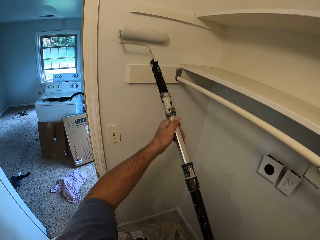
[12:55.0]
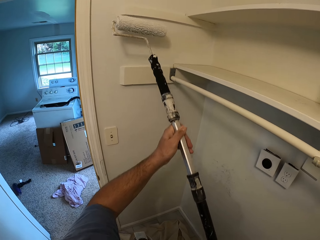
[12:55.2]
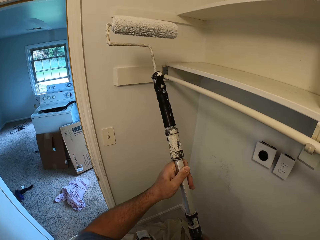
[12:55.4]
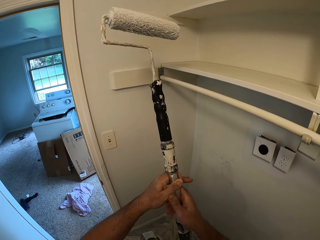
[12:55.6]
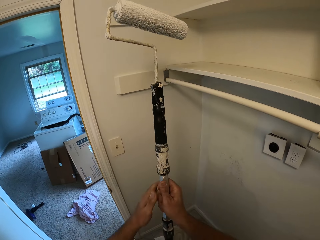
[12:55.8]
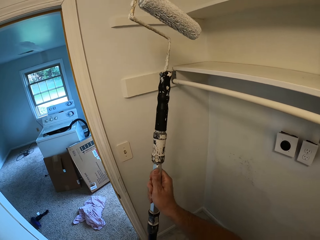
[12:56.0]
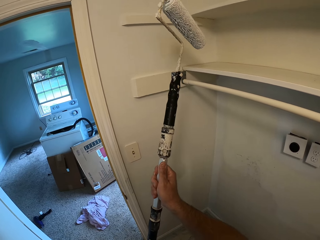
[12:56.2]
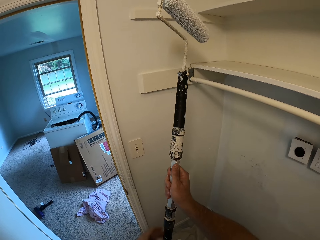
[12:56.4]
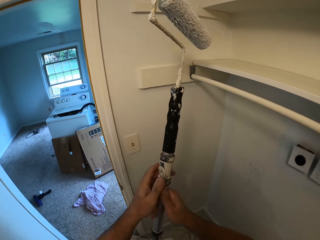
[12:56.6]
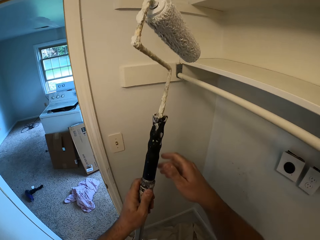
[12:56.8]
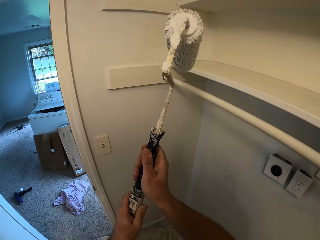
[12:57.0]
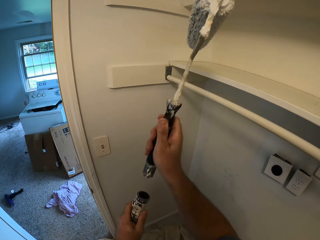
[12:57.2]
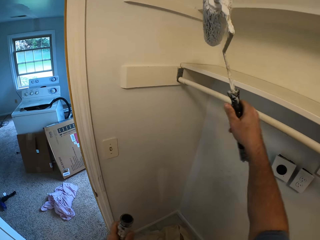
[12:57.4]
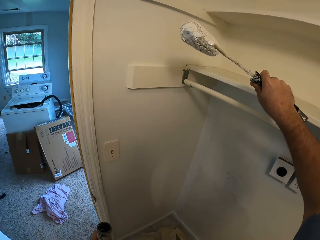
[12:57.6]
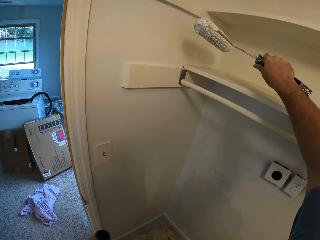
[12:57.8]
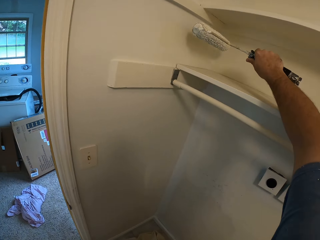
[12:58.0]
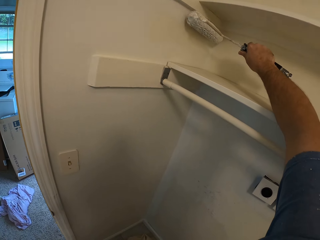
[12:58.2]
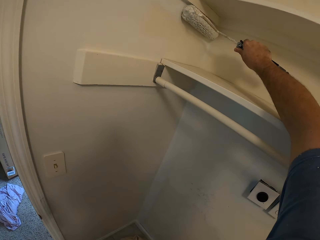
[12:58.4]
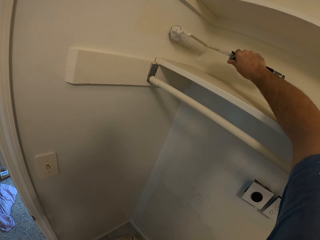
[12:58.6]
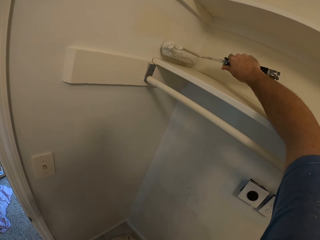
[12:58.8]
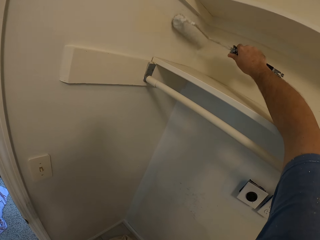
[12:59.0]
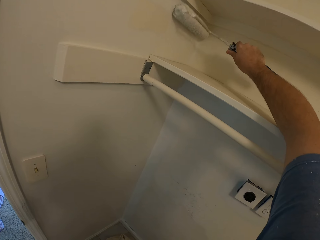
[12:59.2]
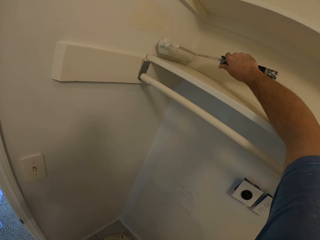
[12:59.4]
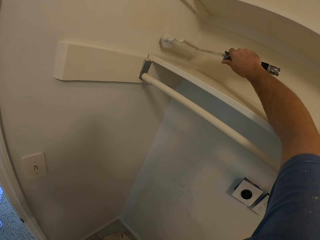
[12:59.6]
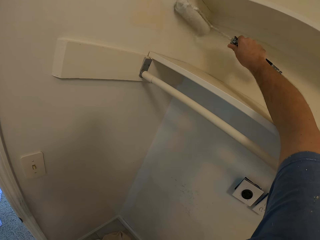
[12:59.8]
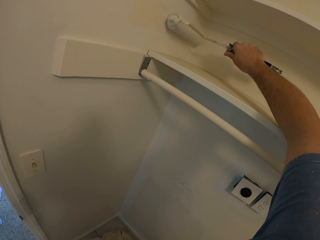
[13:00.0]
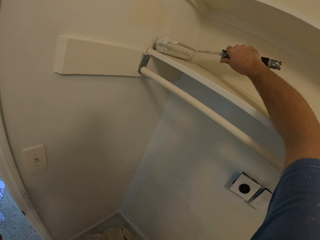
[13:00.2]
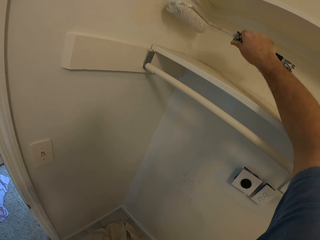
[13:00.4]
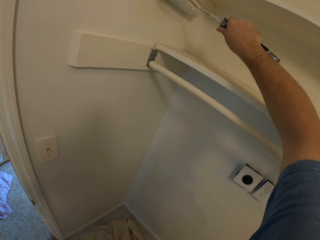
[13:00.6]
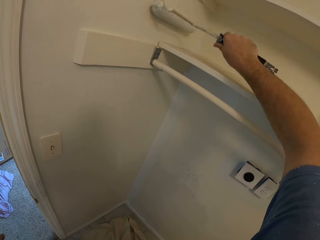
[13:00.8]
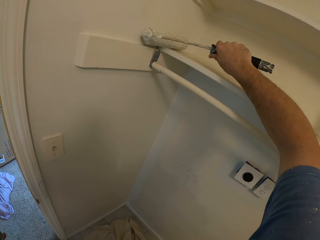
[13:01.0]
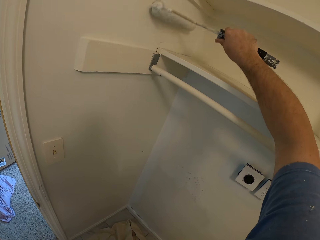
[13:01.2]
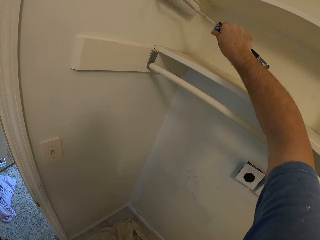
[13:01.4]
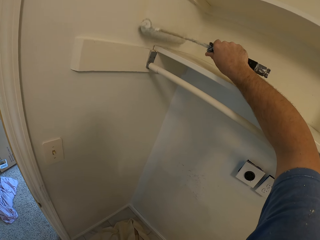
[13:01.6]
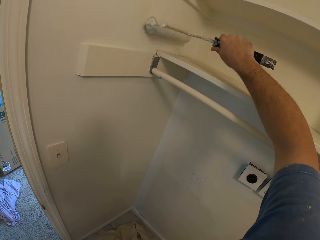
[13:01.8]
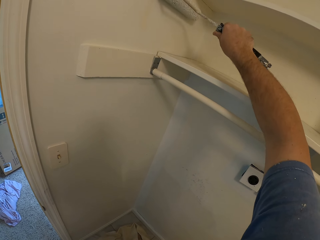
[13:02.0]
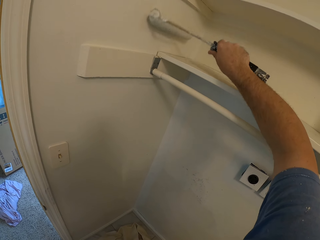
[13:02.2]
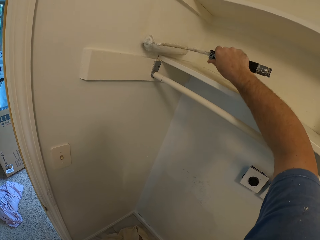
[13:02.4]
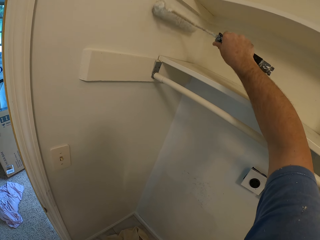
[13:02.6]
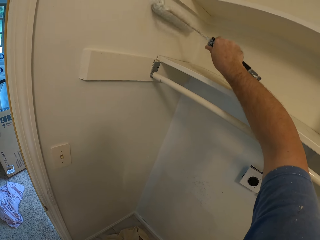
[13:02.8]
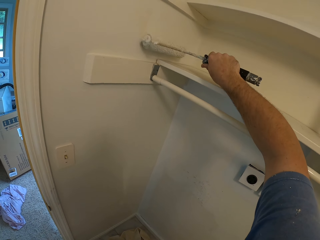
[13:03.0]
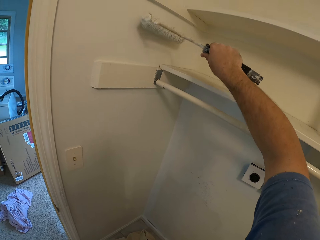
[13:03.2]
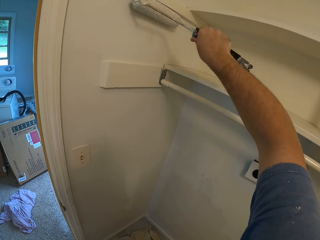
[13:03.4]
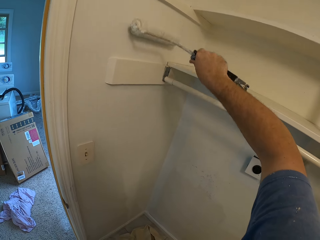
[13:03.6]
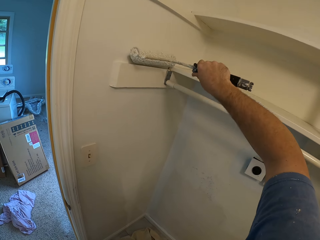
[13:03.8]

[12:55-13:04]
The camera wearer detaches the roller paint brush from the paint brush stick. They paint the wall with the roller paint brush.

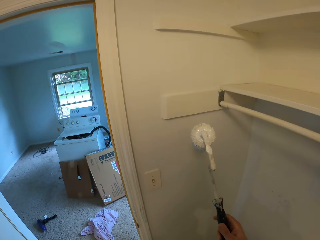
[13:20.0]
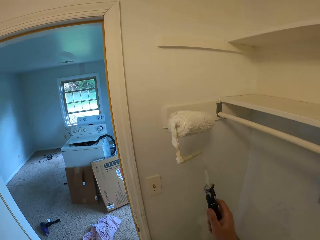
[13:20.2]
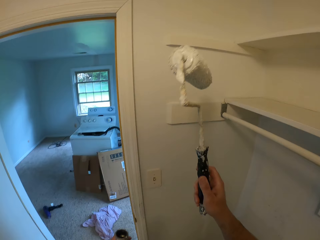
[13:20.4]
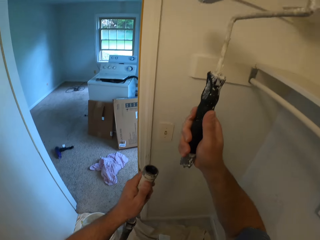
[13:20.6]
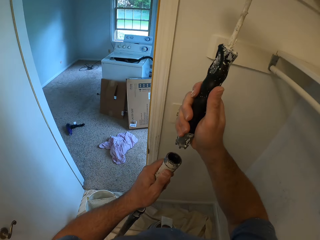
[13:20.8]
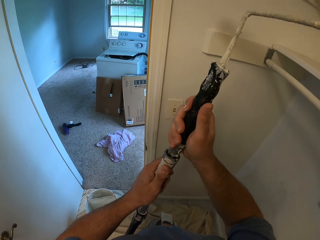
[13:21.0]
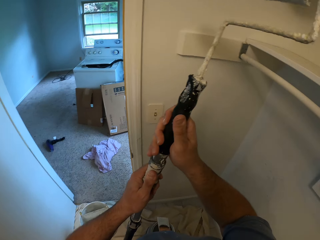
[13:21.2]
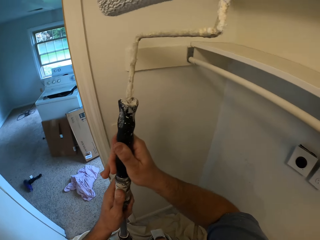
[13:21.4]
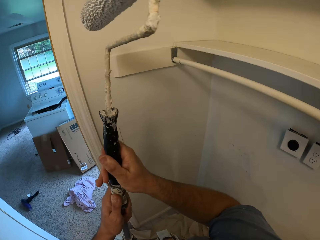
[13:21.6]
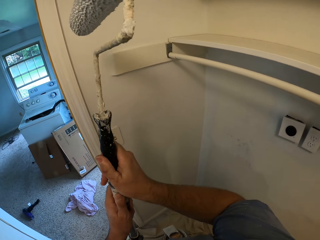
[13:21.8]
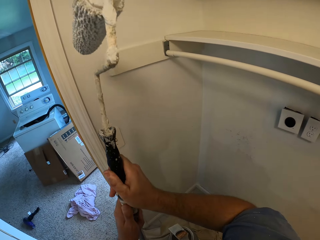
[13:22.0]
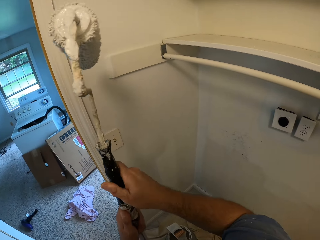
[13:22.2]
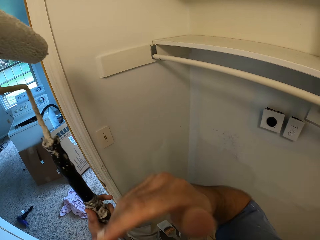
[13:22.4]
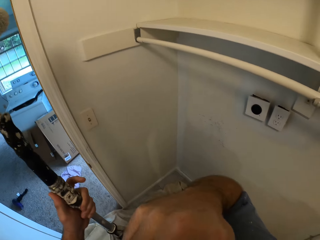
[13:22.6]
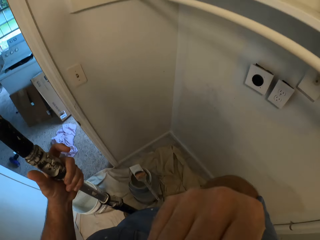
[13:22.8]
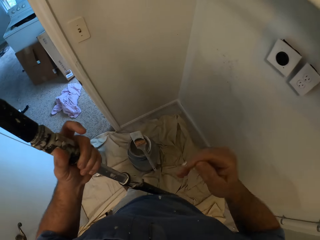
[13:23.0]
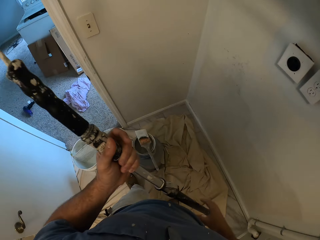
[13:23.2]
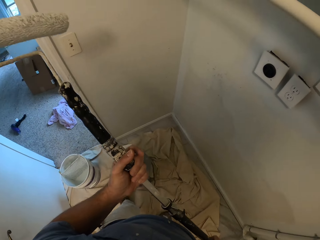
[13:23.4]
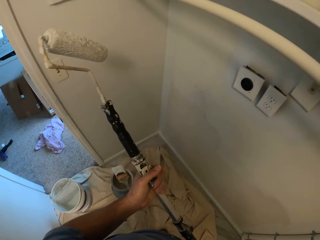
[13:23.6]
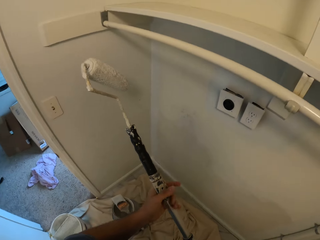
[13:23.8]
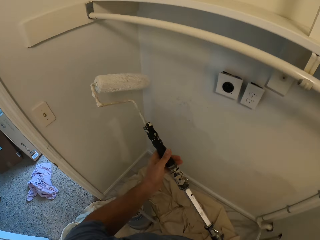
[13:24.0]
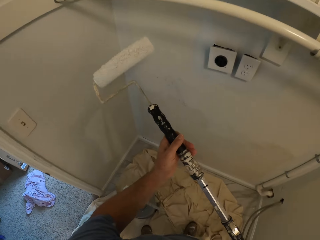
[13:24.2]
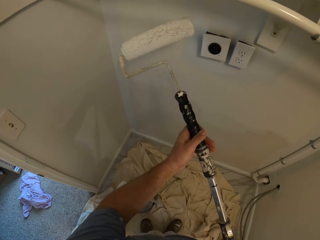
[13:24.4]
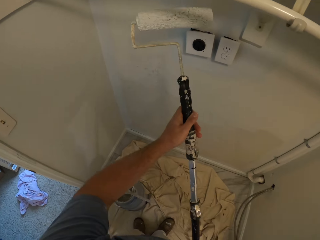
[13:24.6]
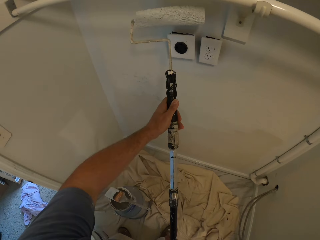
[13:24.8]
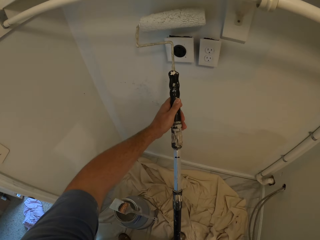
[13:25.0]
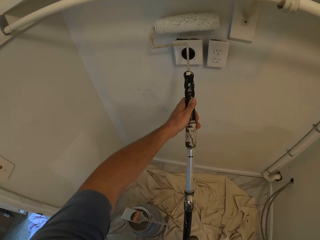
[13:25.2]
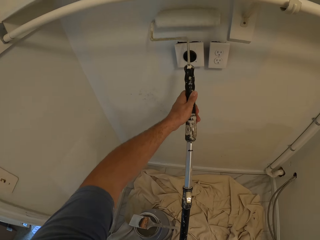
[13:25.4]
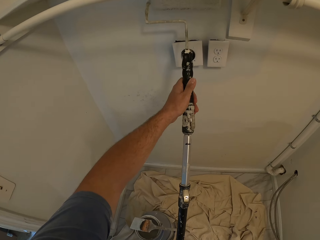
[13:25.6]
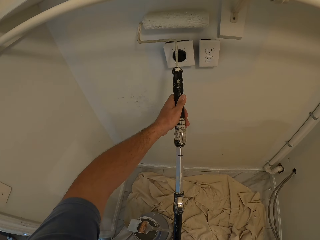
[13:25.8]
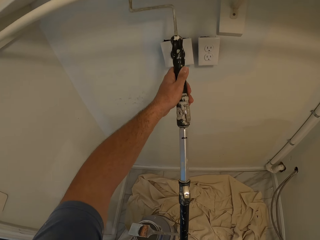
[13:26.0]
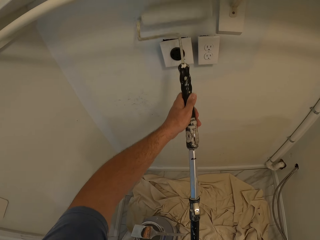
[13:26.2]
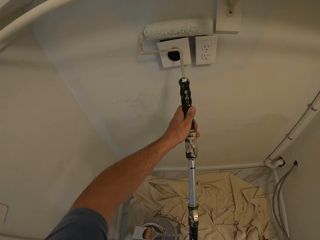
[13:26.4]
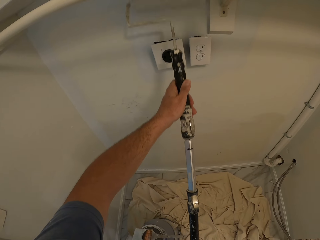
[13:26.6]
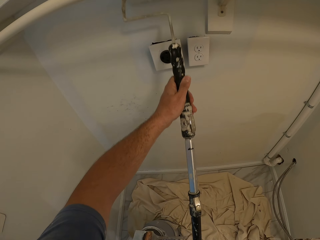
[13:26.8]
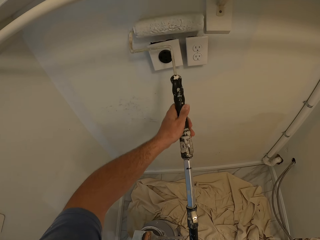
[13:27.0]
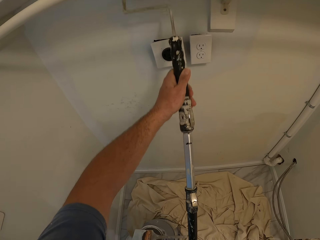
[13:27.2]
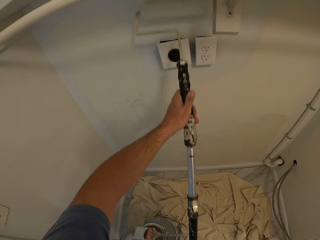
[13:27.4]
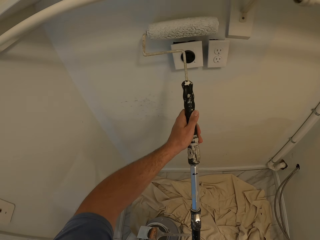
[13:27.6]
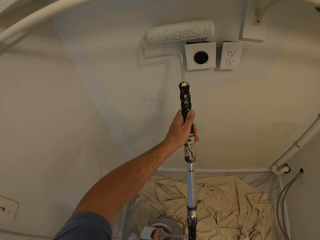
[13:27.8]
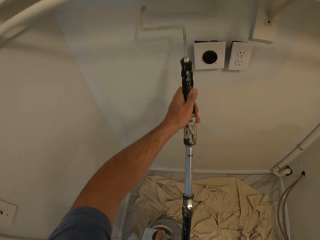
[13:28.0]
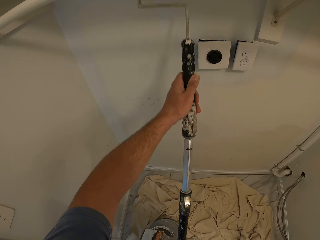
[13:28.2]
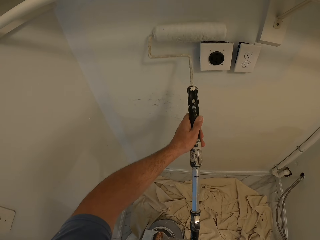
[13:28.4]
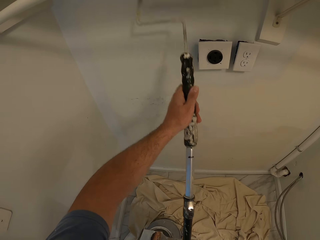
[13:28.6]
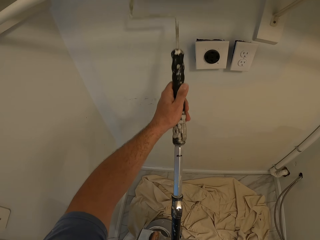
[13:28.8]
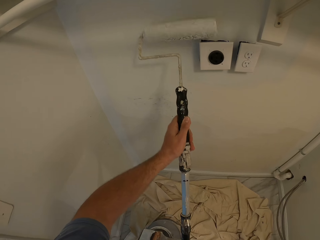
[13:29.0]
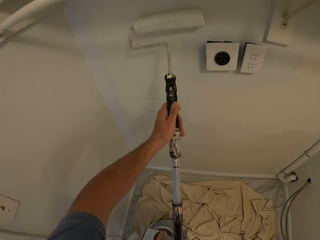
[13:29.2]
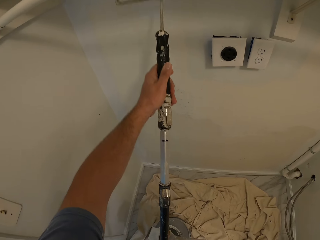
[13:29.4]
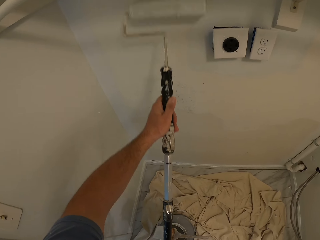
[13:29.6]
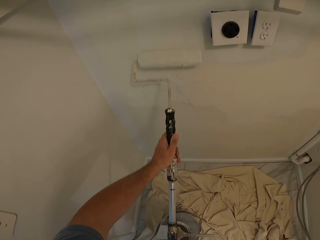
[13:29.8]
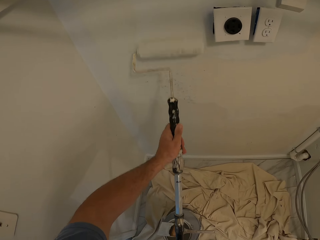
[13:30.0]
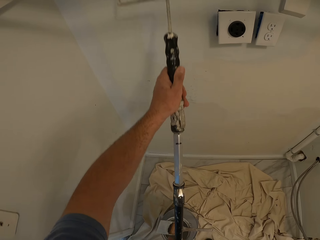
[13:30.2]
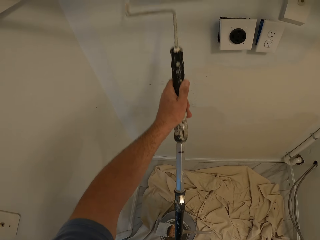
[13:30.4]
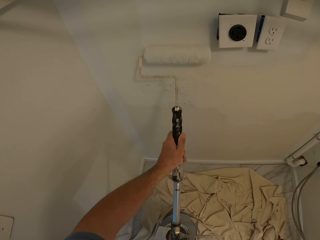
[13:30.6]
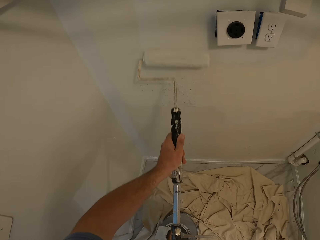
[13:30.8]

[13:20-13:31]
The camera wearer attaches the roller paint brush to the paint brush stick. They touch something. They paint the wall with the roller paint brush.

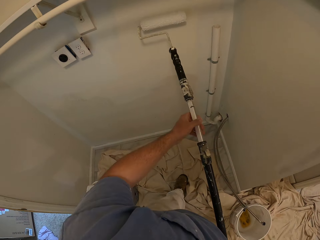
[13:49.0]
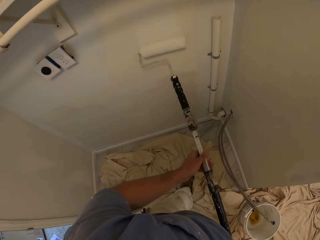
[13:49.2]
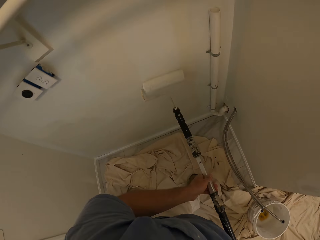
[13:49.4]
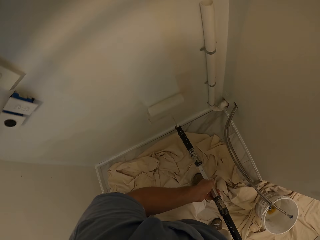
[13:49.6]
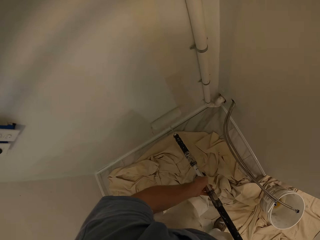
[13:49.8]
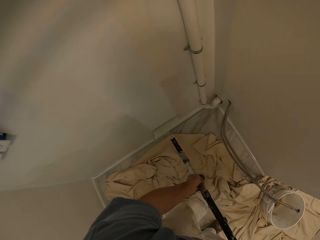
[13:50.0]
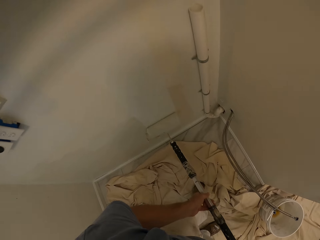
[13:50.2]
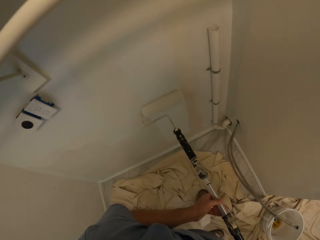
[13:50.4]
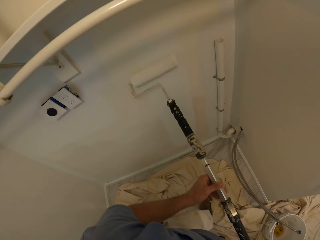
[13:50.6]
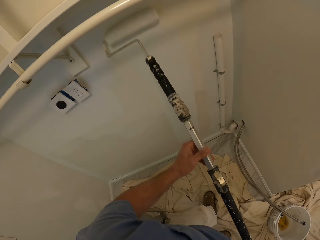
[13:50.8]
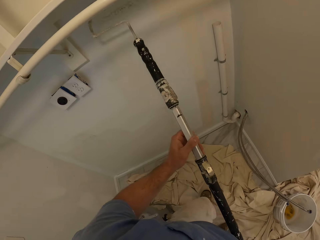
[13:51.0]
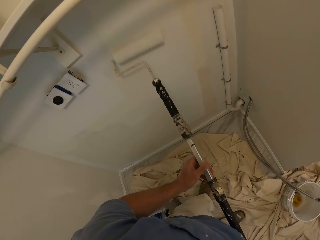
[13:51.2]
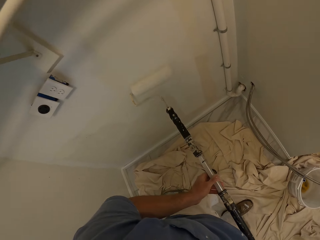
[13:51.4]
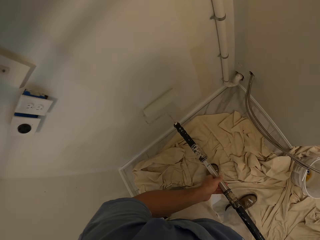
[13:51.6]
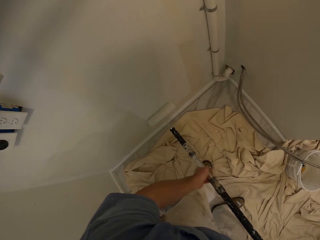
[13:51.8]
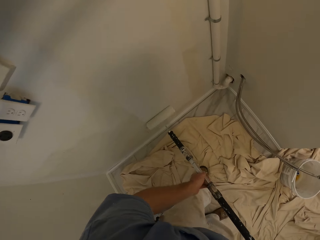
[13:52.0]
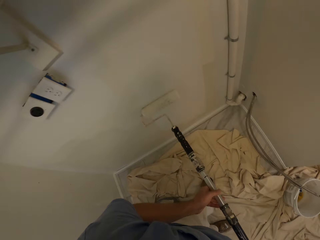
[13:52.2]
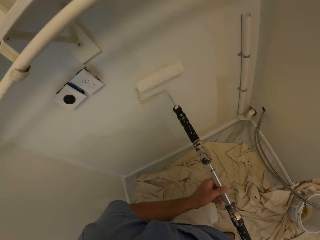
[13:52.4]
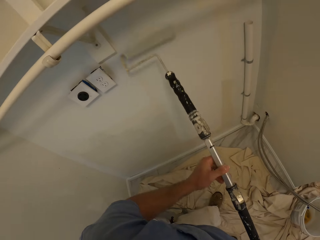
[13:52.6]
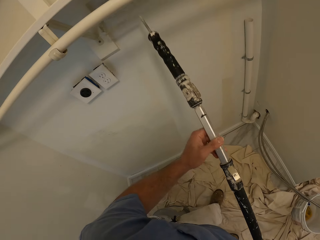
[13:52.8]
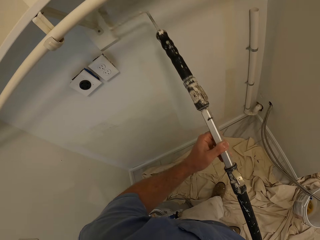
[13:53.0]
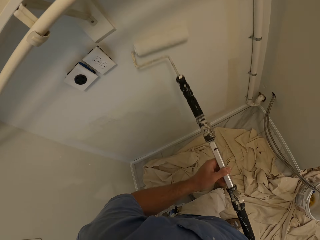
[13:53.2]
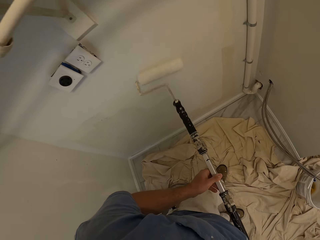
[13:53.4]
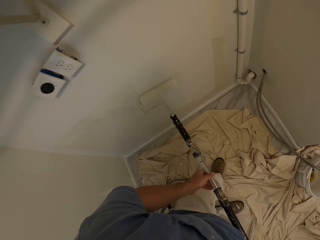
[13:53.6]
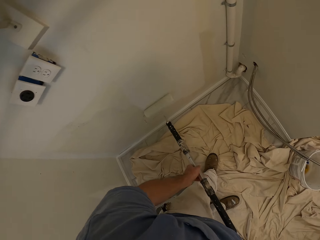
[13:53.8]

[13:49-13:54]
The camera wearer paints the wall with the paint roller.
